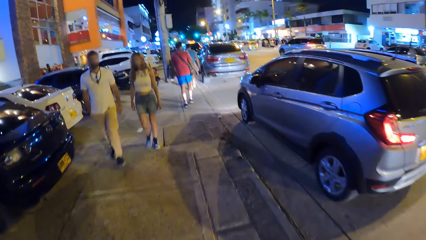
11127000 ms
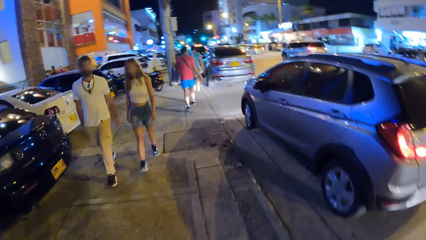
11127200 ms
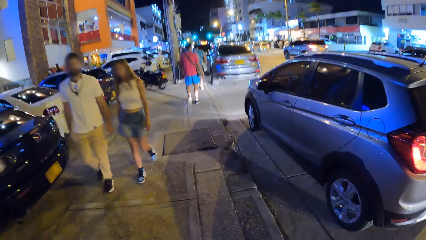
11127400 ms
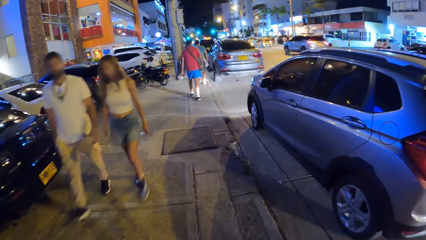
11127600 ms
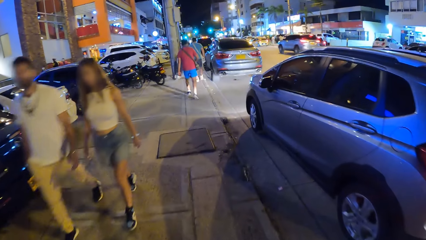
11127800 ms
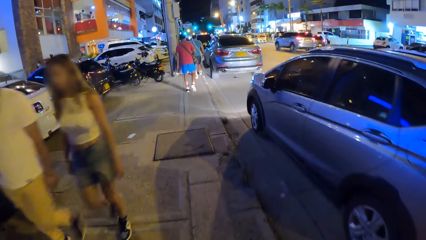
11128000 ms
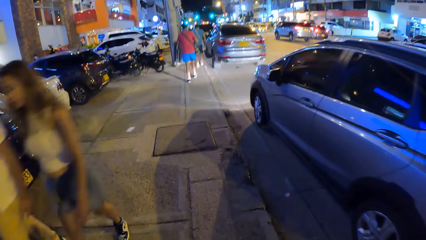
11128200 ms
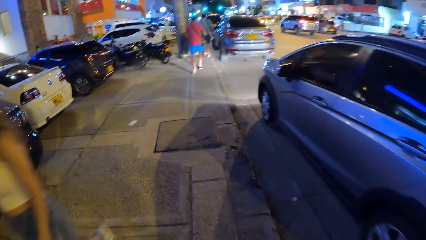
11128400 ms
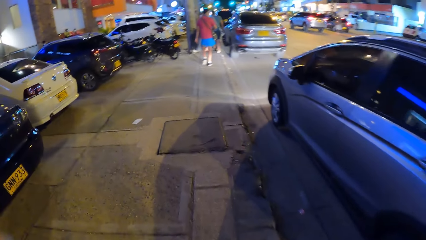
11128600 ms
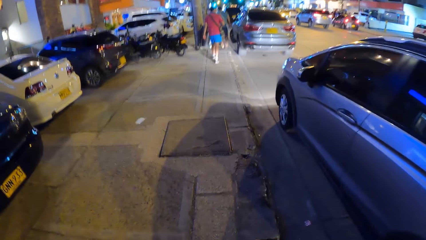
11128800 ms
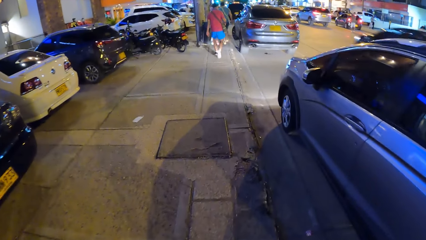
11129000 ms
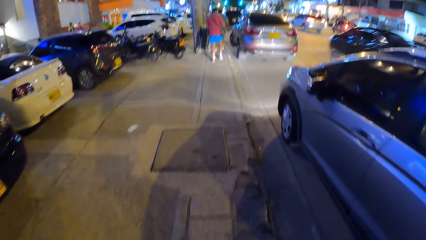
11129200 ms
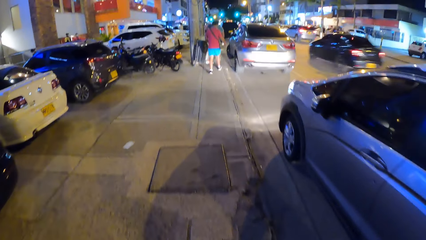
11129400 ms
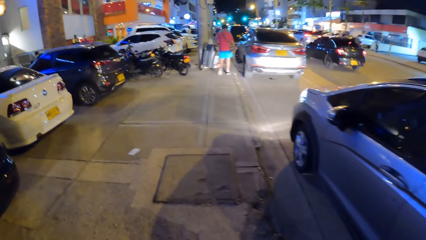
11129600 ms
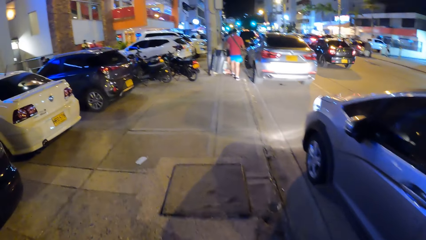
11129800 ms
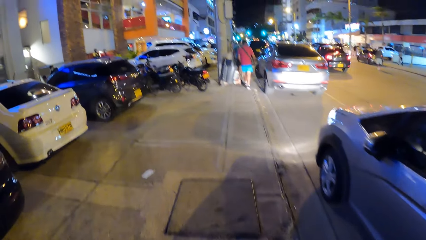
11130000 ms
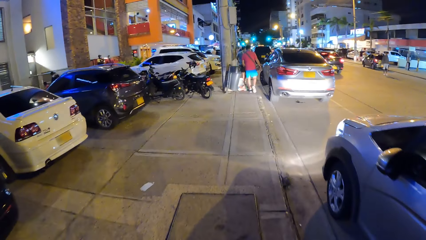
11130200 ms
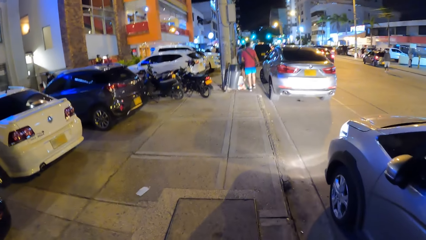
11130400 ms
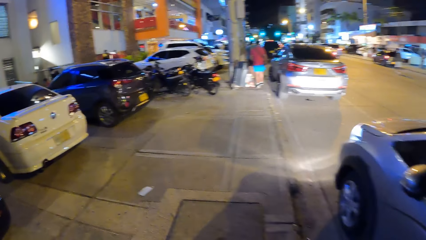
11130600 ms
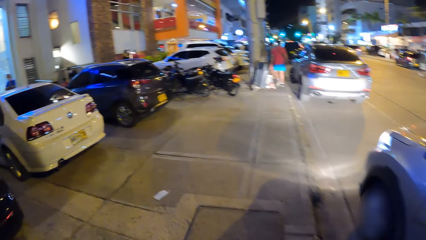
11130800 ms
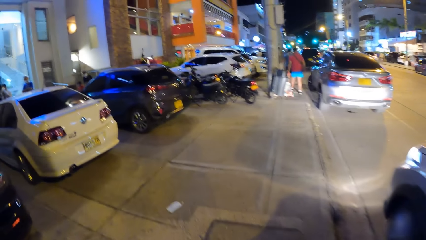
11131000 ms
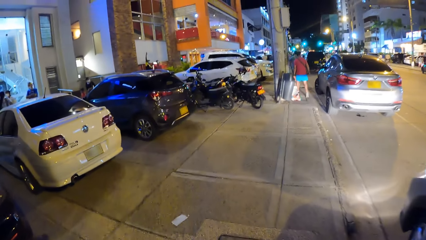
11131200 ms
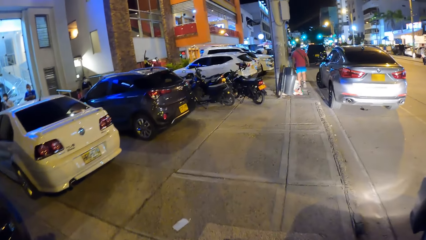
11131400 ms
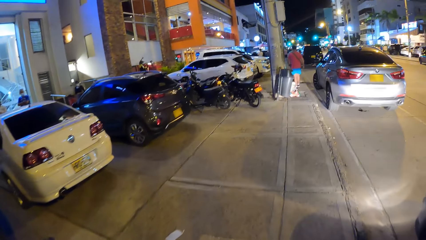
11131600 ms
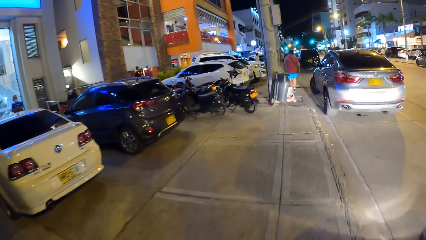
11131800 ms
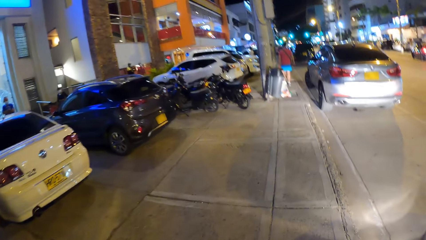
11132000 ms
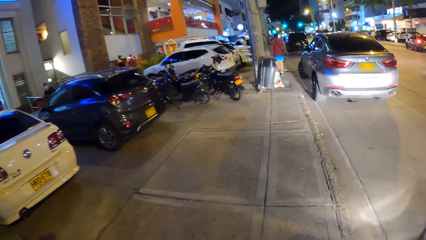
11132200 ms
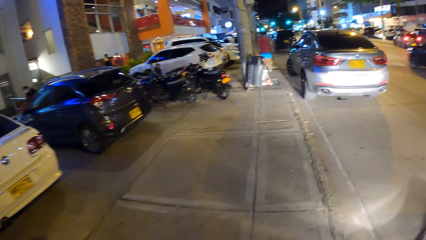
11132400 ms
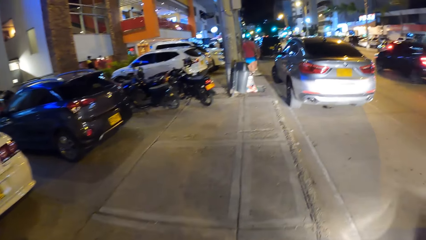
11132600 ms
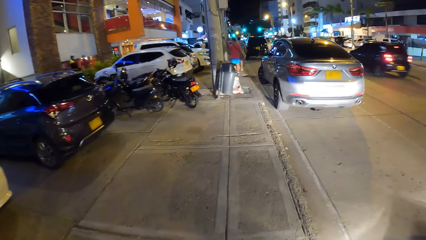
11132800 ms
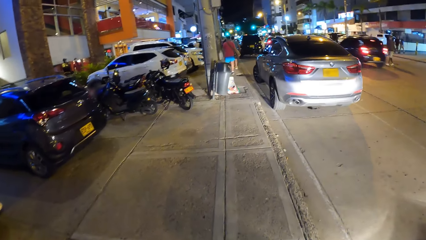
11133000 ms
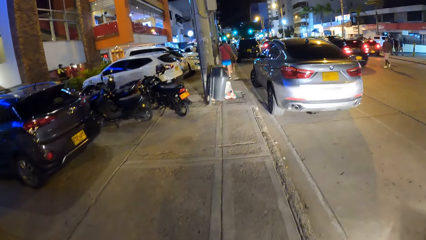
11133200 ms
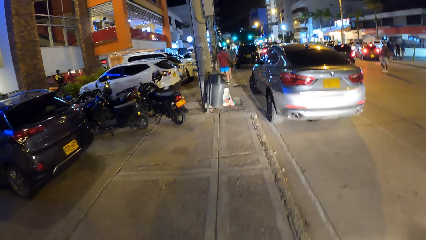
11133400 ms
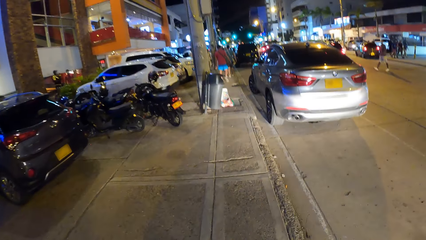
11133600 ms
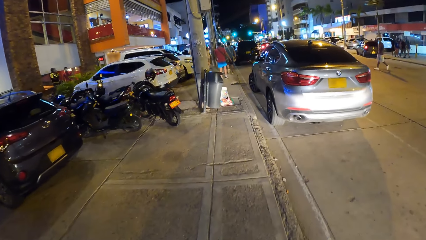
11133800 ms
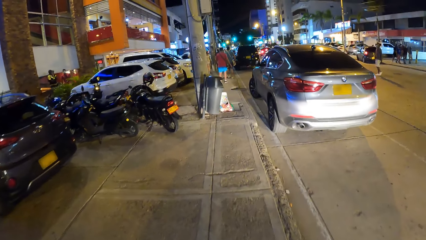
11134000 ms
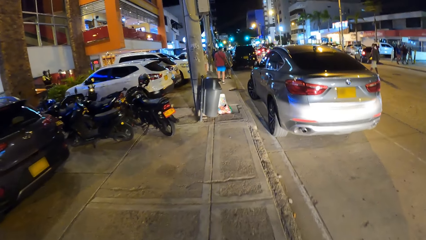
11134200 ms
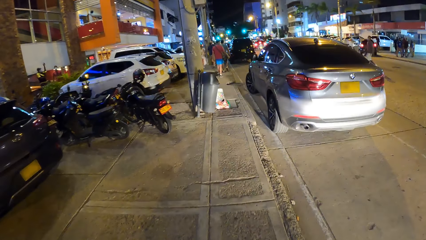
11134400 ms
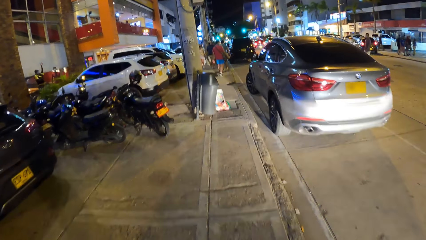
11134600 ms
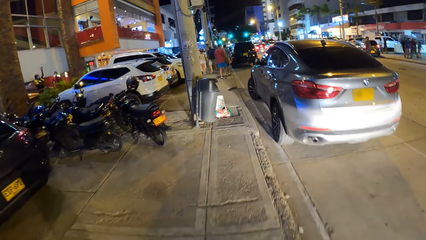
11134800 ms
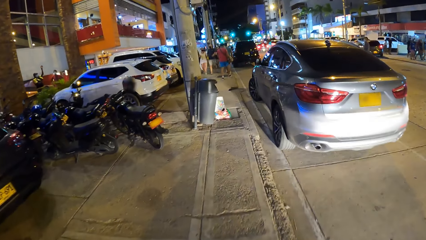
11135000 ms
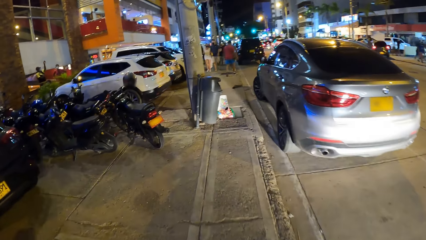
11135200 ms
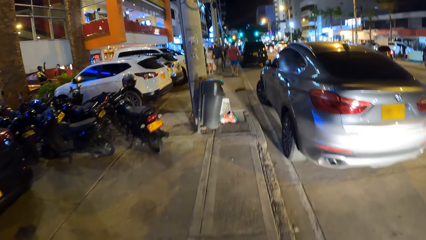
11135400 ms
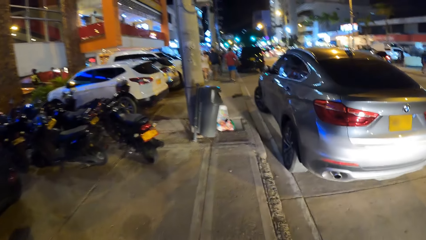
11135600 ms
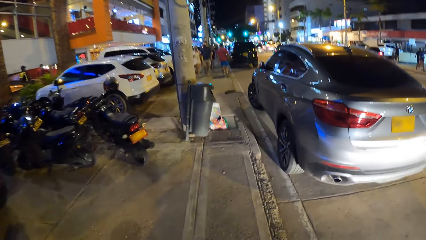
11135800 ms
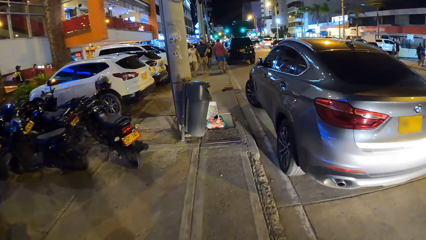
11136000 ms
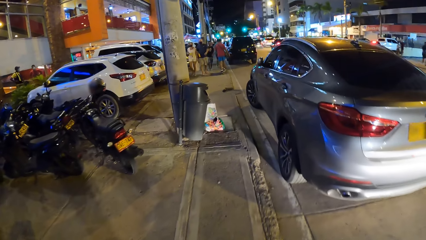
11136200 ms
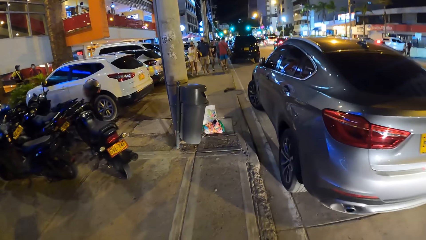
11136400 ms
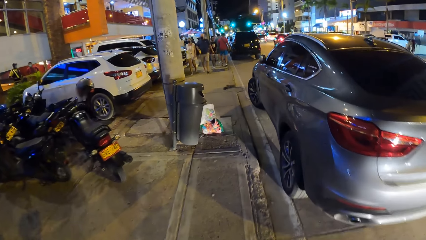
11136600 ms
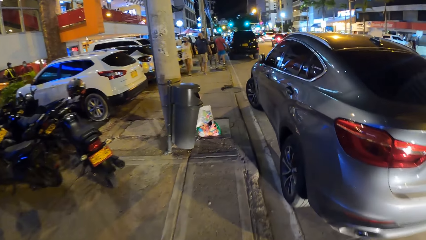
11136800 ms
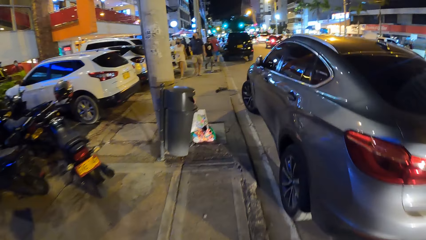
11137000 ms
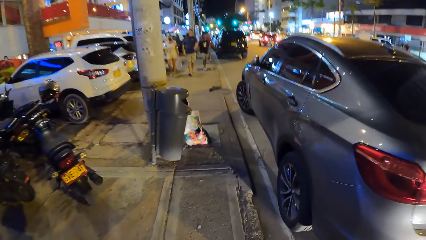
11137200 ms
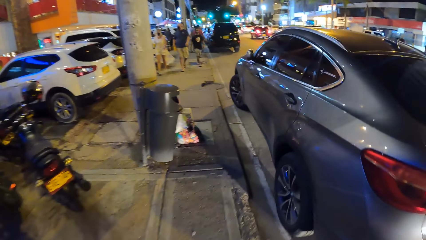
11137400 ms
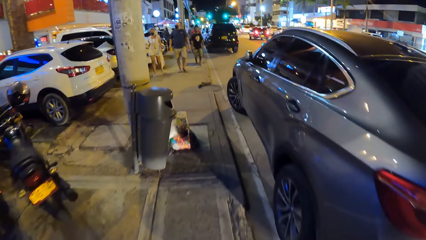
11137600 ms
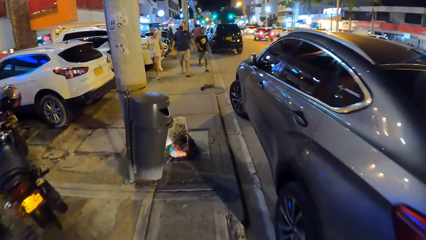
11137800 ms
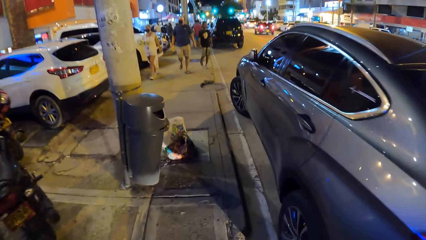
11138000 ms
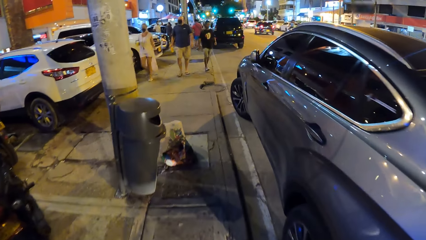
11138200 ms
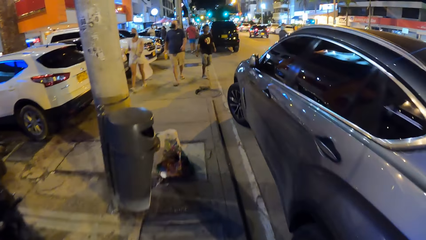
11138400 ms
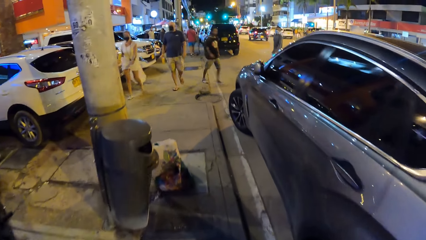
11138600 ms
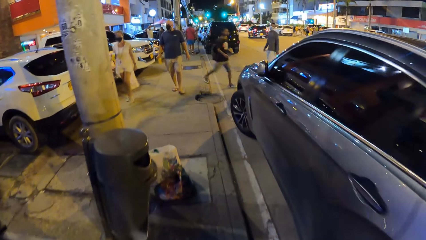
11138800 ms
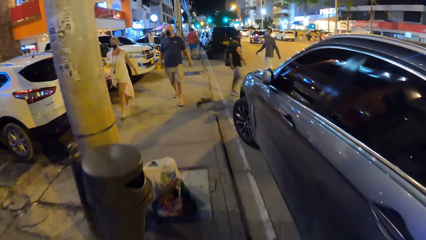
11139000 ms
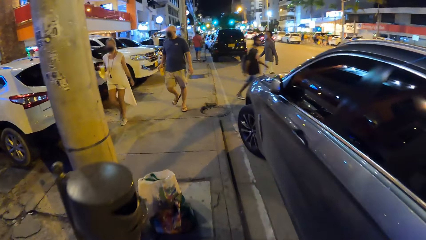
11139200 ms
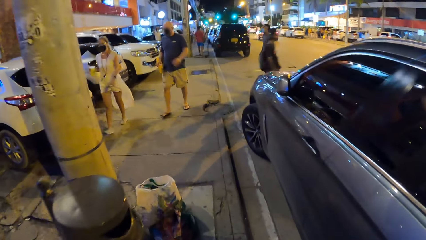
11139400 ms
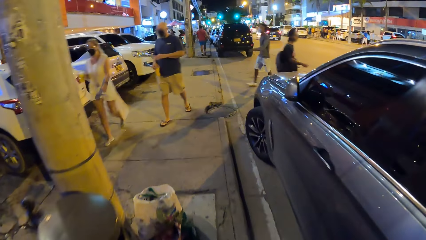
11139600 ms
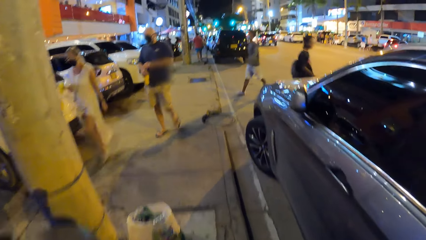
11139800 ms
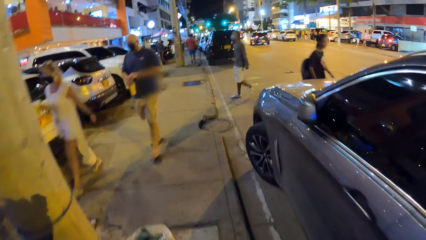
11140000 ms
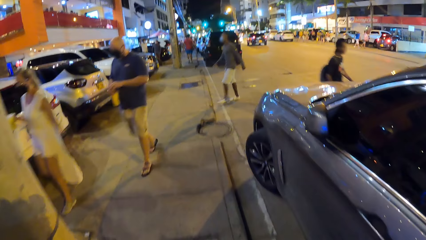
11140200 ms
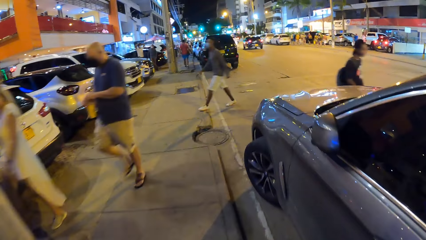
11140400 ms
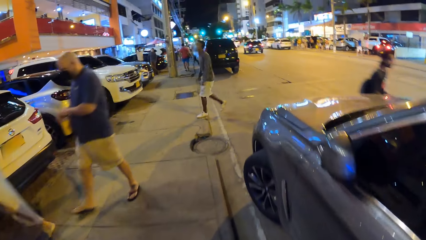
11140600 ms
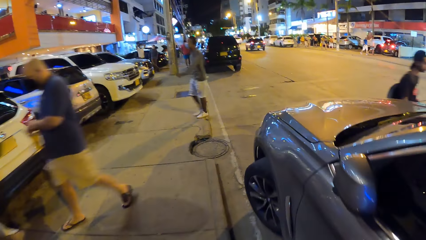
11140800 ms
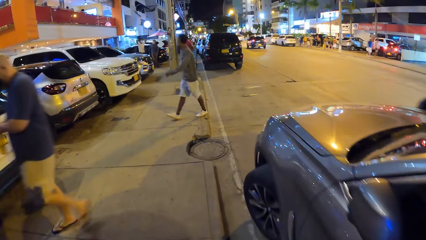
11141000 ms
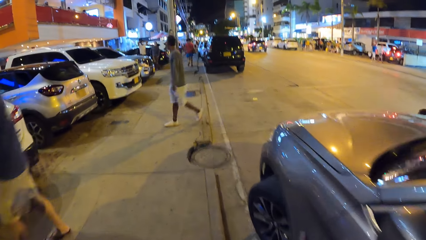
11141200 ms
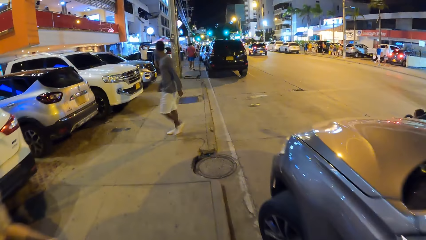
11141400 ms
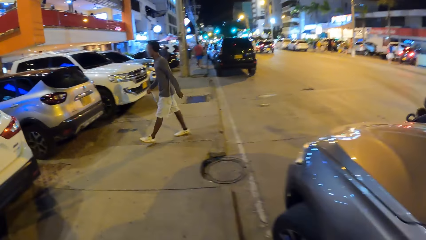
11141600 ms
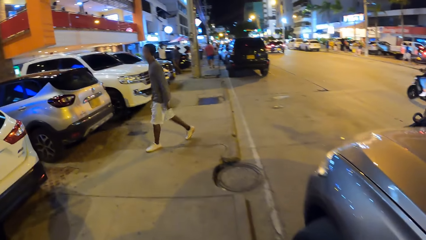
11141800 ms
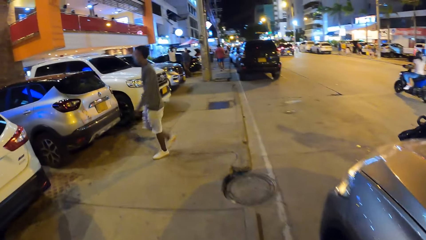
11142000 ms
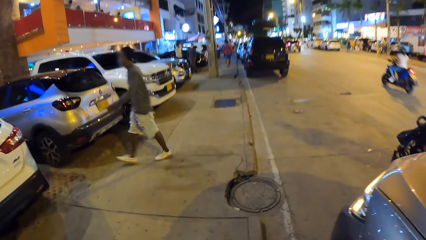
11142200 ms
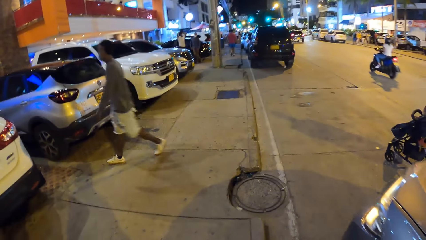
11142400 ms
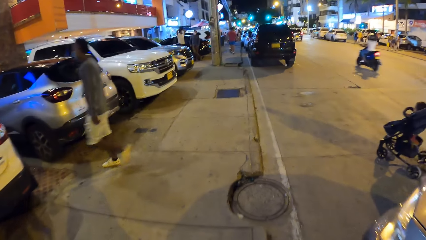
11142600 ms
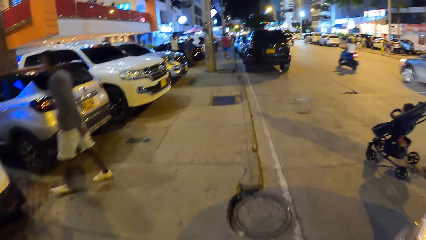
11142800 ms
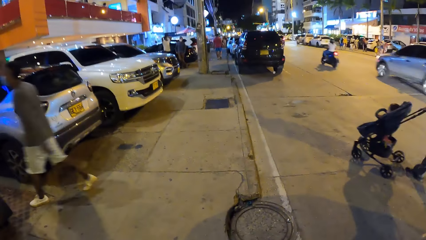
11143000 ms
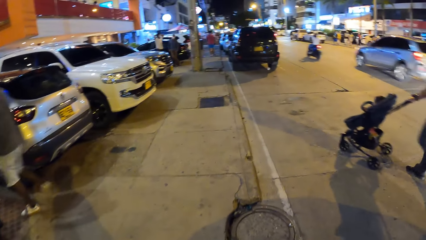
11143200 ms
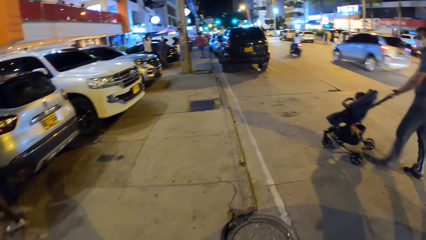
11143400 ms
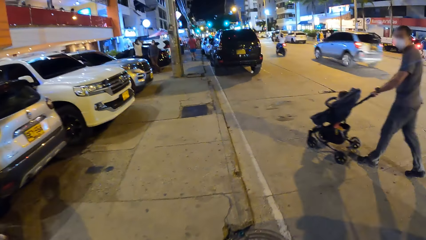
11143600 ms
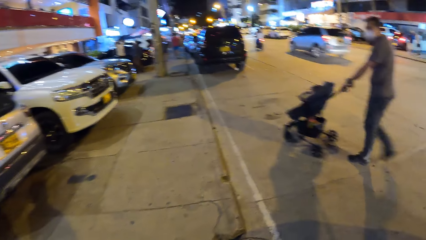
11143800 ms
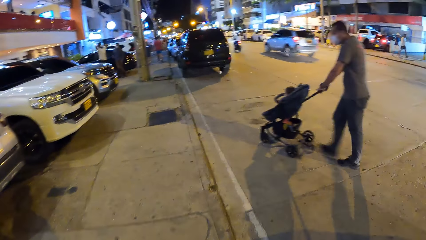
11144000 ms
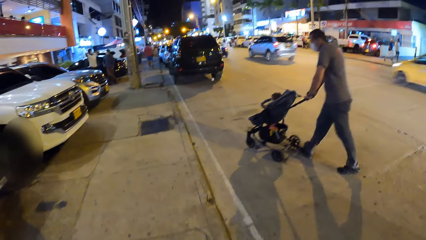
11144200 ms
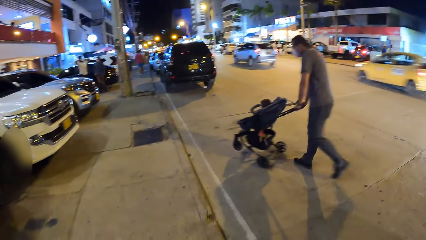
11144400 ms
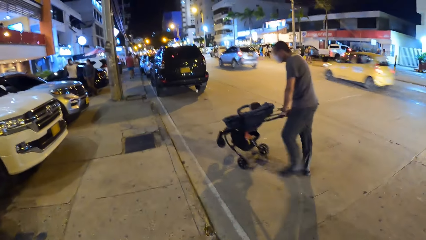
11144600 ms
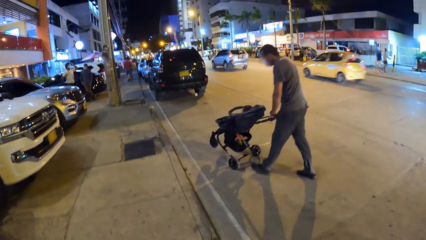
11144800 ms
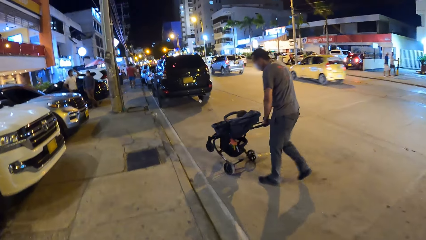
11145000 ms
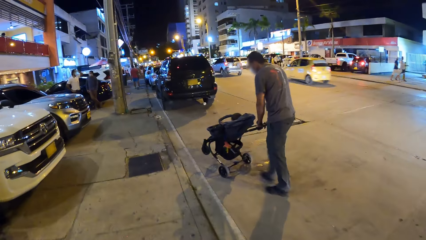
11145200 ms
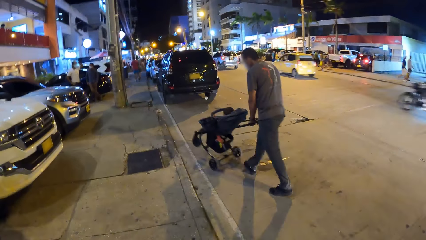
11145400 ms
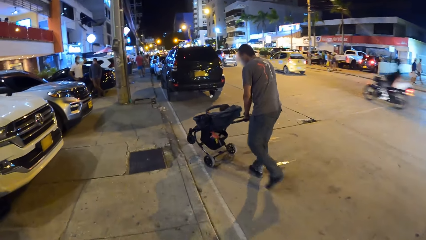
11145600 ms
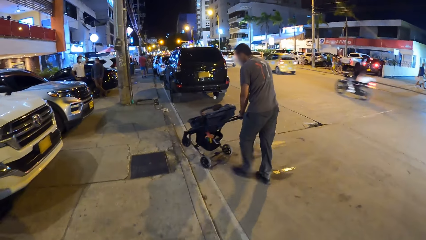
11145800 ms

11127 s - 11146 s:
A black car drives past the camera wearer. A black car drives past them again. A blue motorcycle drives past them. A white car drives past them. A man pushes a pushchair on the sidewalk with both hands. A yellow car drives past the camera wearer.
